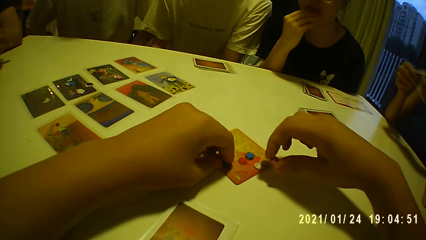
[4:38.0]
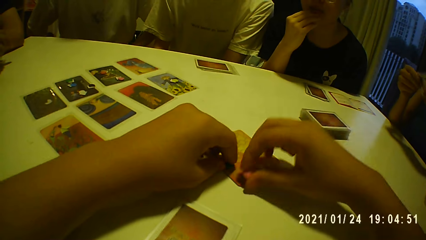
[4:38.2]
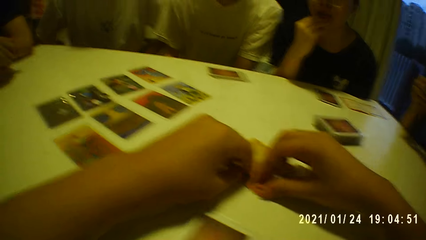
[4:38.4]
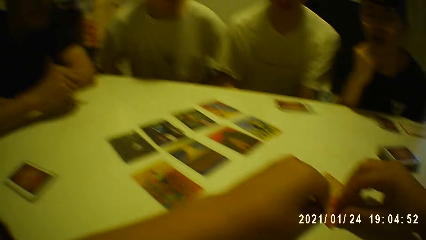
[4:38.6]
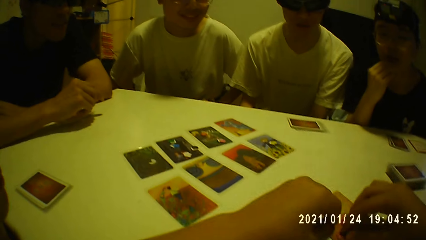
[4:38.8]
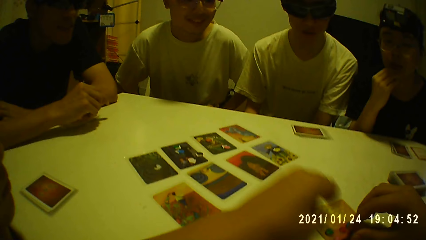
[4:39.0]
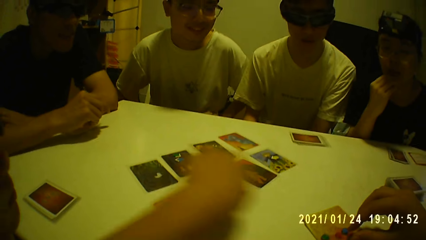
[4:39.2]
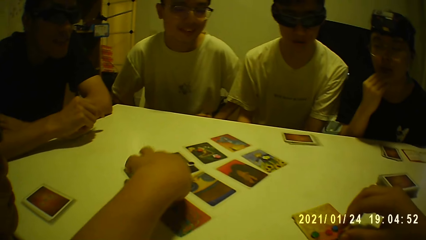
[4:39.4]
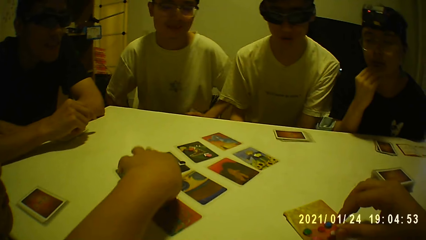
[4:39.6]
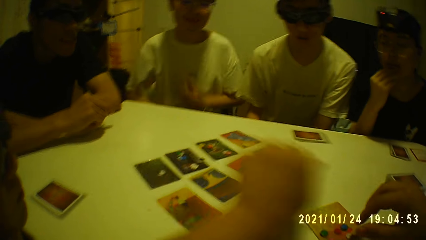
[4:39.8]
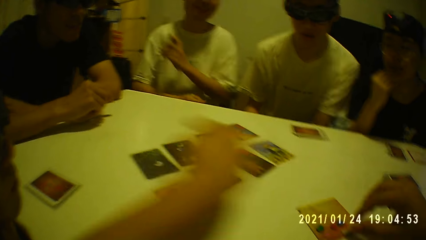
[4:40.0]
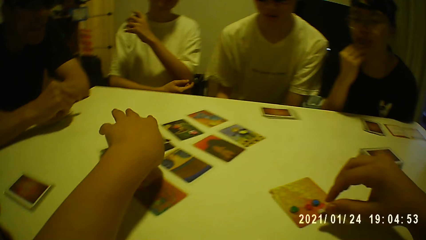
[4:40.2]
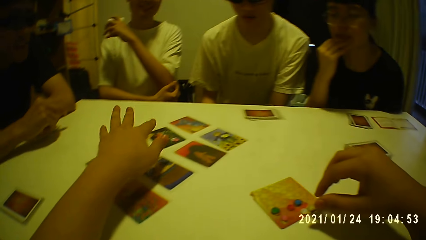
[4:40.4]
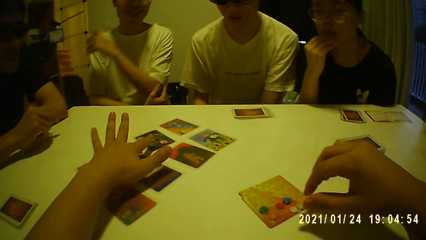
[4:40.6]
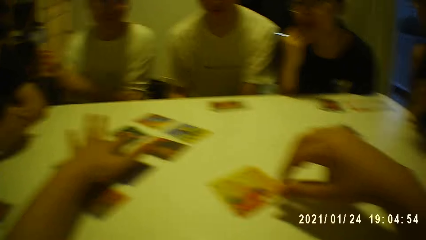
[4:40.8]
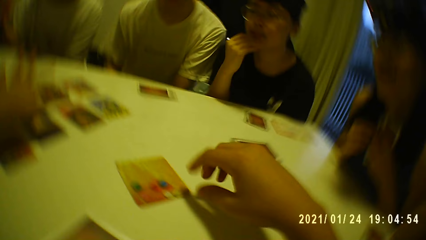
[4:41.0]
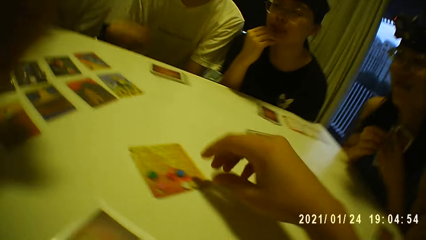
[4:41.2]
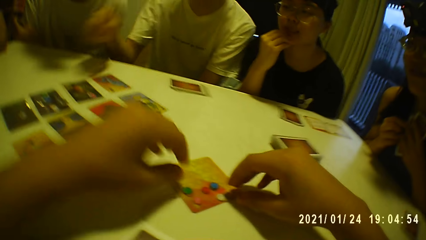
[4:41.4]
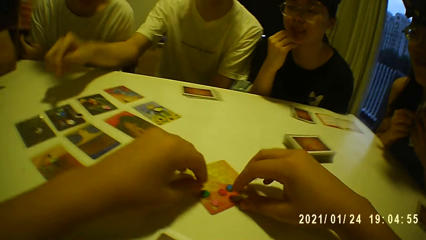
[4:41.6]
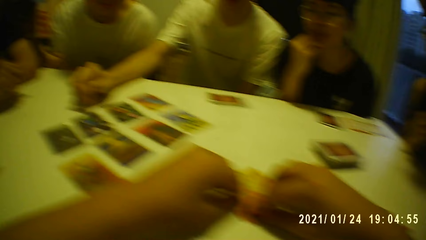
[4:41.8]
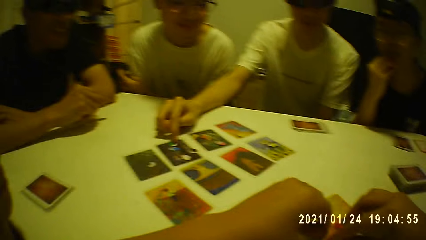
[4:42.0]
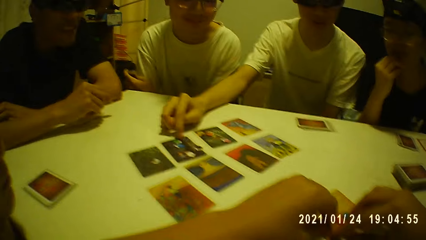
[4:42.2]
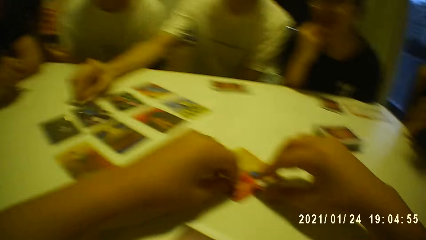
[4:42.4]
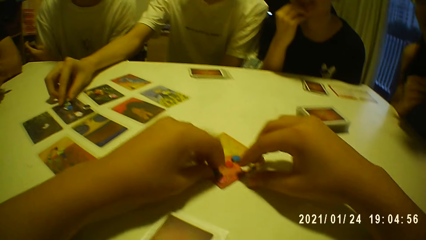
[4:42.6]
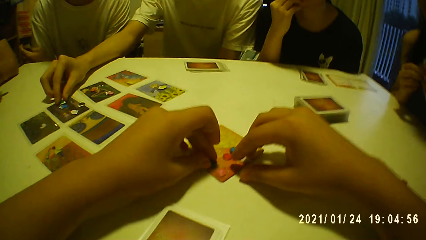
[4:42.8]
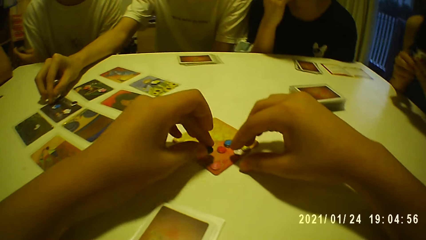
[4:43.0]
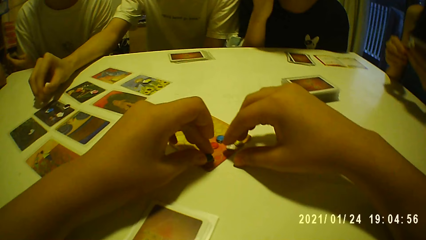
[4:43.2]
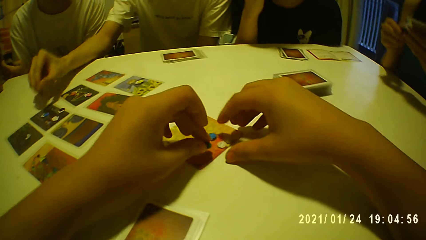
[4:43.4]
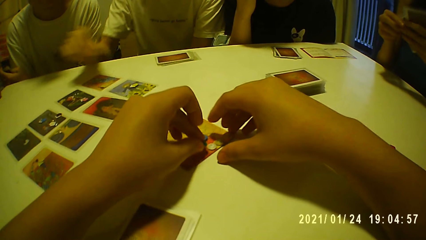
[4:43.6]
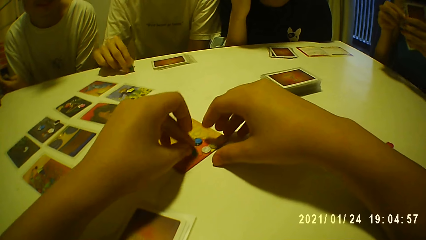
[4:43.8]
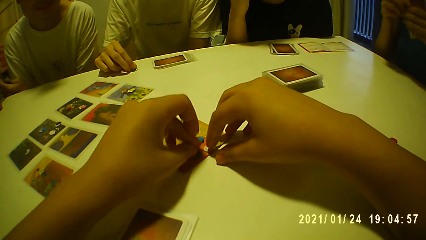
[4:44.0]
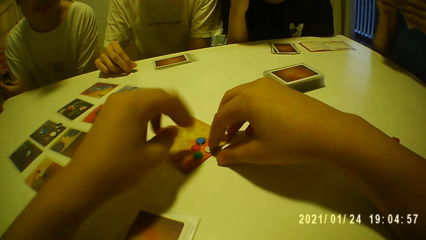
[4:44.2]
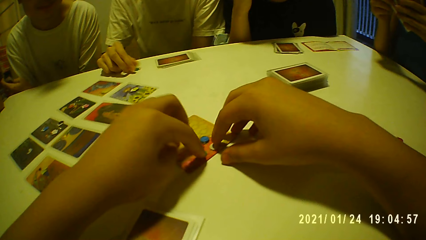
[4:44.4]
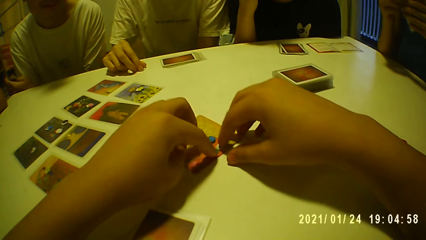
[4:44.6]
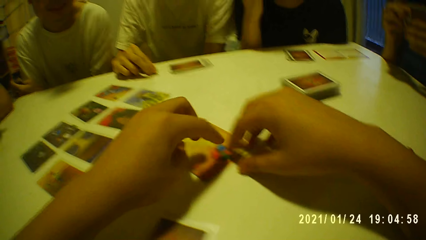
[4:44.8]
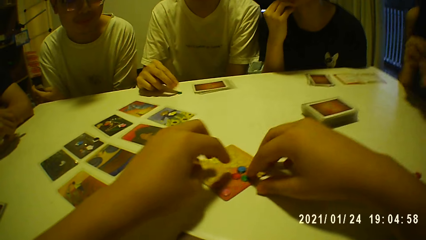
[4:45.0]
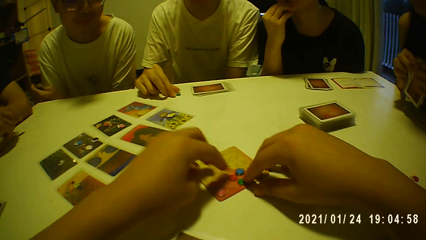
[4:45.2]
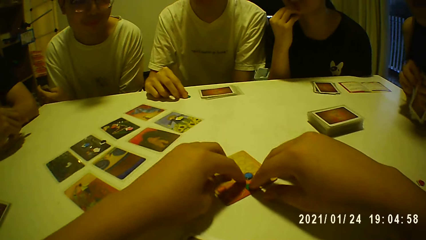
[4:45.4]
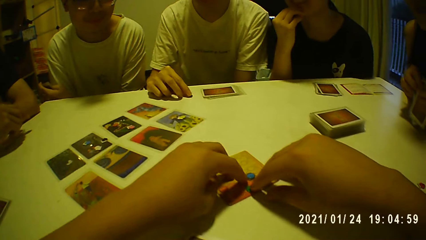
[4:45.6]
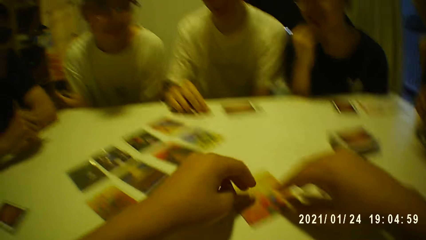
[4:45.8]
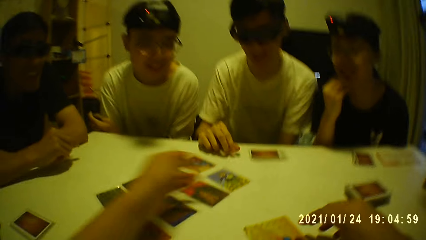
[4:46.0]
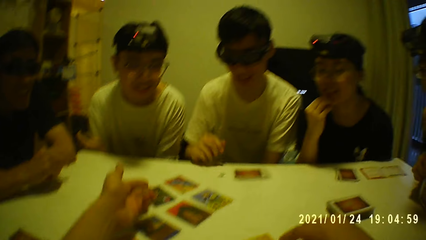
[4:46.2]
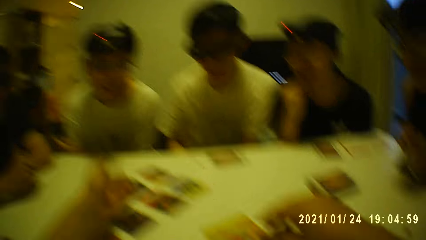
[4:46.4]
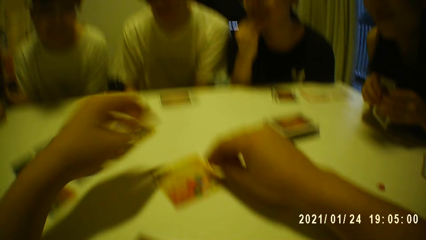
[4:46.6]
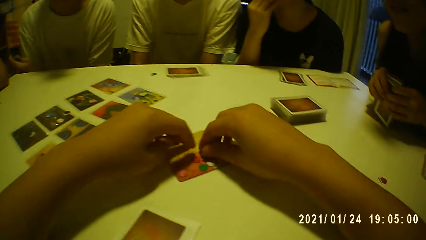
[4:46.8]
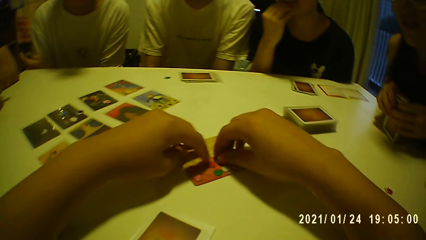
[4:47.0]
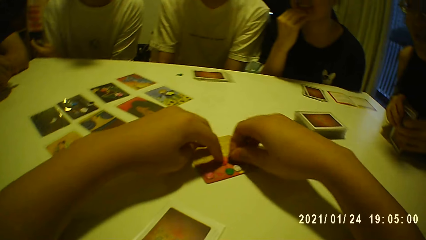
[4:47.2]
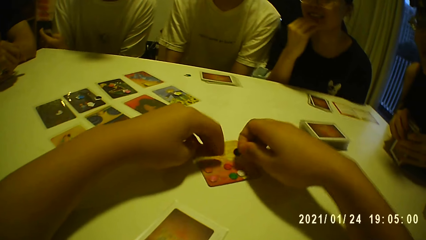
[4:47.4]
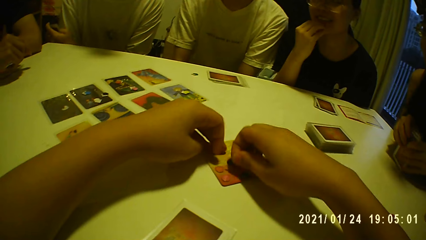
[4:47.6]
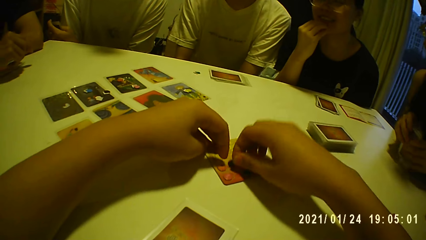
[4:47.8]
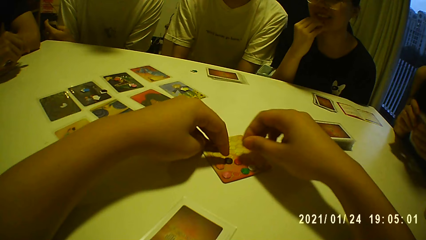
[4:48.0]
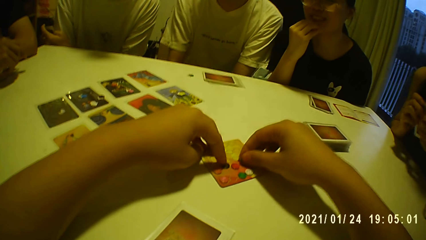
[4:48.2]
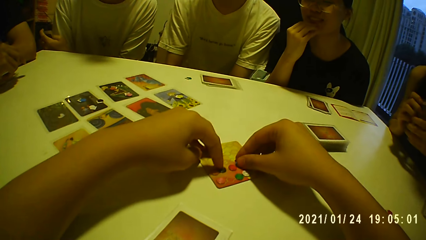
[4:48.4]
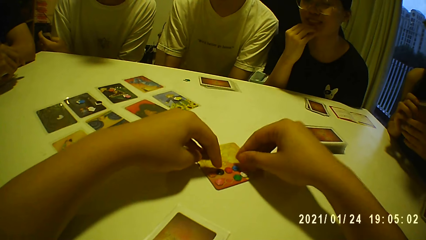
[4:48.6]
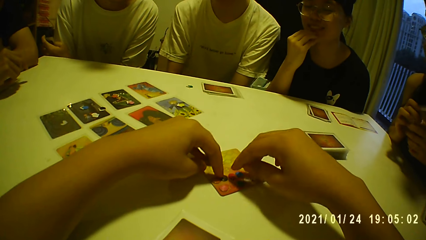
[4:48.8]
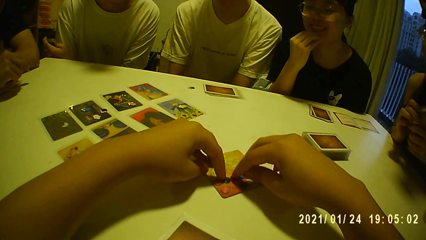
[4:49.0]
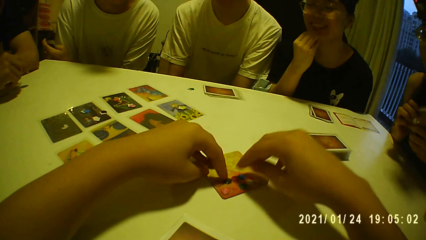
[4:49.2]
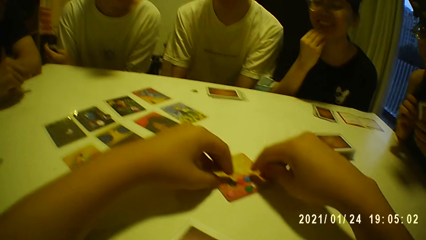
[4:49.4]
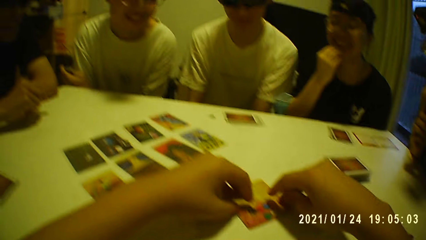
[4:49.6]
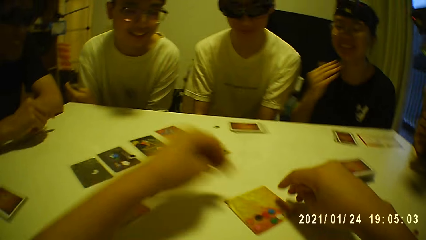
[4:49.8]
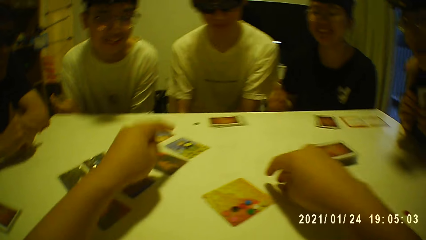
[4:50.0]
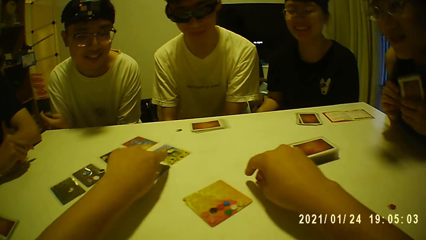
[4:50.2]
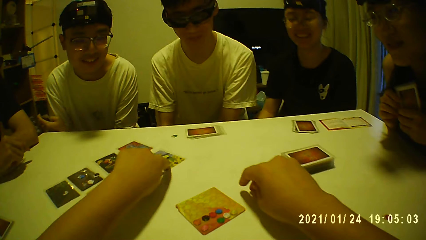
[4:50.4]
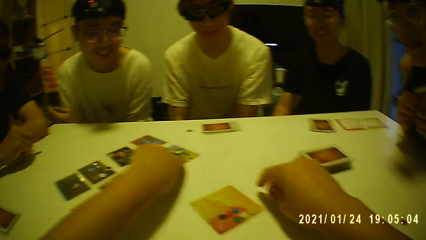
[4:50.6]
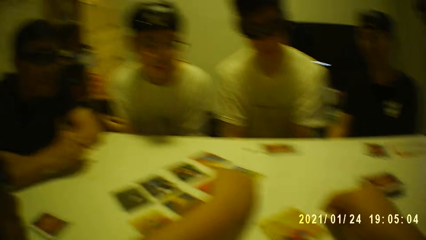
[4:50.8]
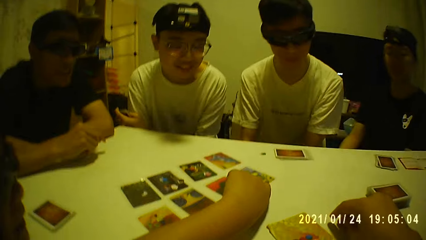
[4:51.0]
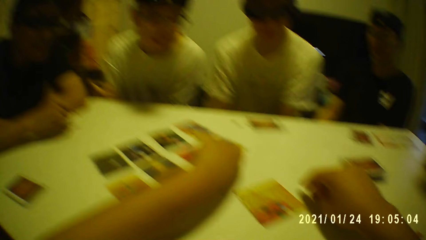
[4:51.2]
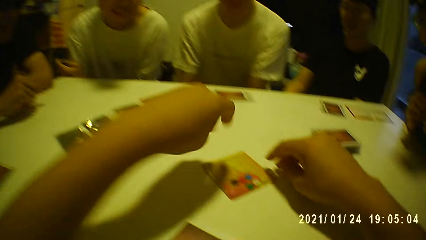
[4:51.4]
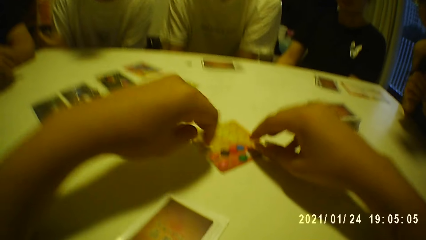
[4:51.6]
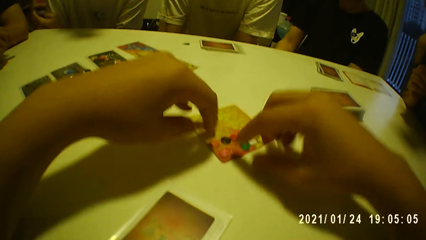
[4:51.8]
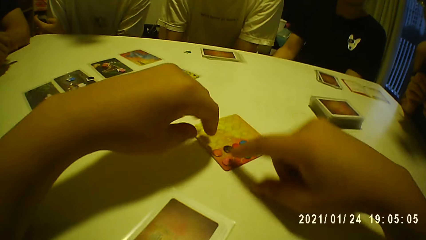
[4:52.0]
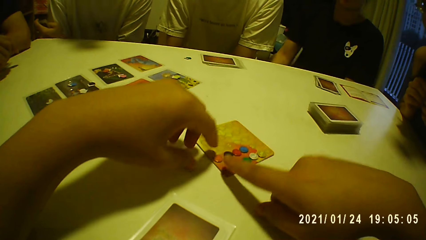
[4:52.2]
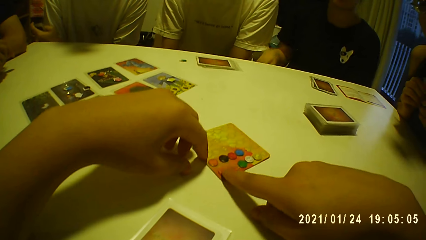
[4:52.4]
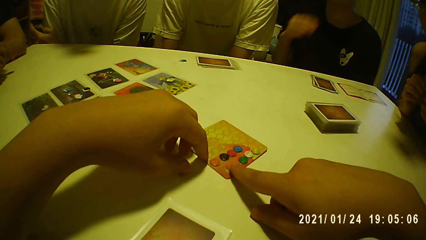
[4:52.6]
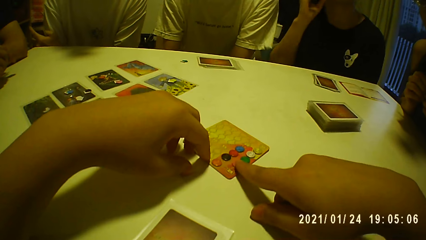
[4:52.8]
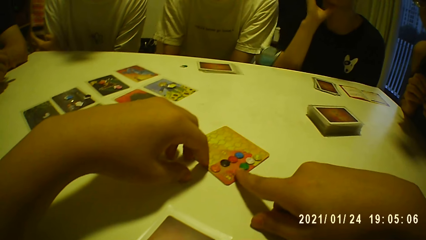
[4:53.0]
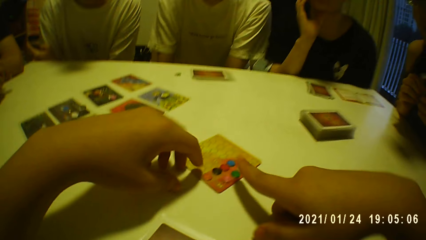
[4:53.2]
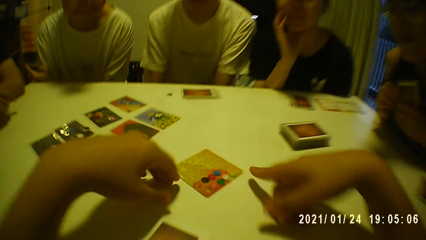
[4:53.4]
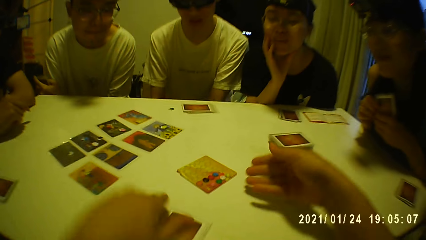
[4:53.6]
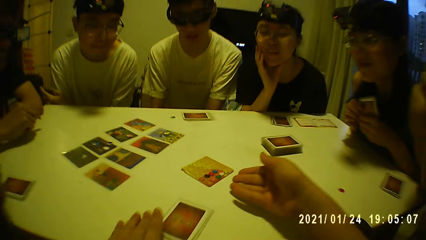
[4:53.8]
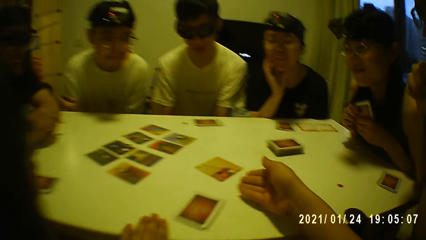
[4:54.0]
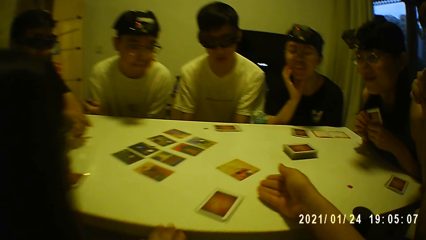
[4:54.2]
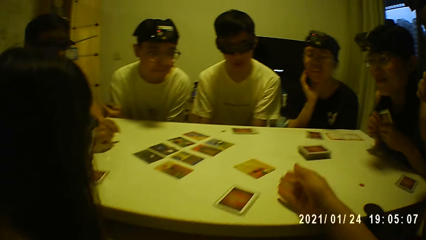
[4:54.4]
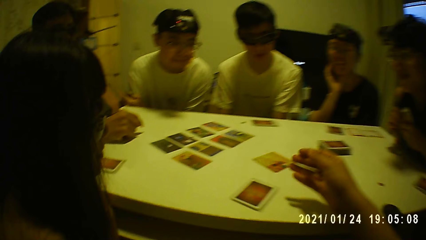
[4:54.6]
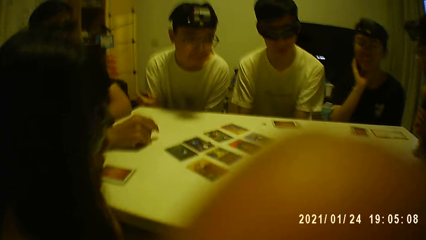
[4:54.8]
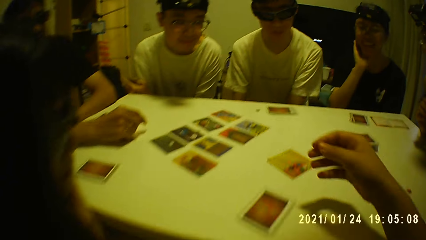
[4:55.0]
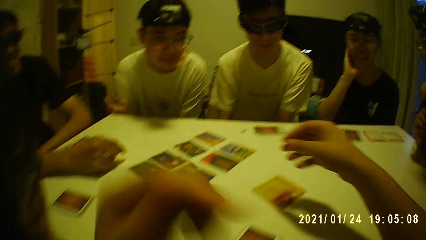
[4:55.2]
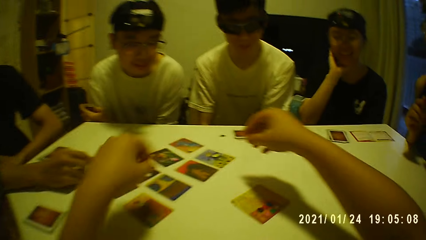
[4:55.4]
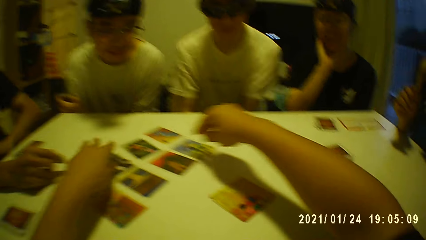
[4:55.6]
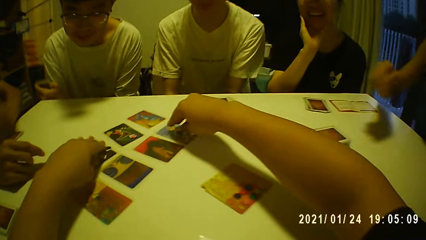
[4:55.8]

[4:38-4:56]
The camera wearer adjusts a card token on the table with his left hand. He touches the cards. A person takes a token point. A man moves the card token from one spot on the table to another with his right hand. The camera wearer points at a card on the table. He touches the token on the card with his left hand. He picks up the token from the card with his right hand. He touches the token on the card with his left hand. He places the token on the card with his right hand. He arranges something on the card. He moves the token on the card with his left hand. He moves the token on the card with his right hand. He does it again. Another person touches her chin. The camera wearer touches the card on the table with his left hand. He moves the token on the card with his right hand. He touches the card with his left hand. He arranges something on the card. He points at the card on the table.
